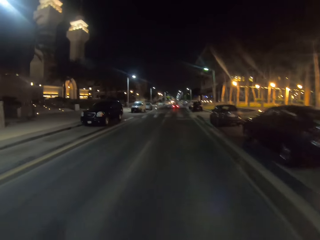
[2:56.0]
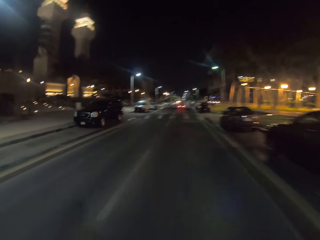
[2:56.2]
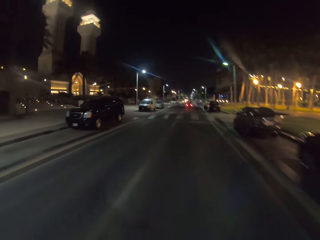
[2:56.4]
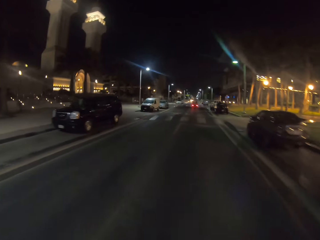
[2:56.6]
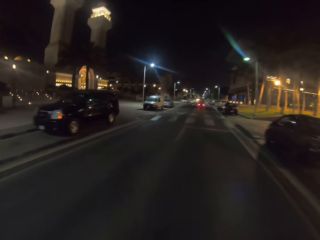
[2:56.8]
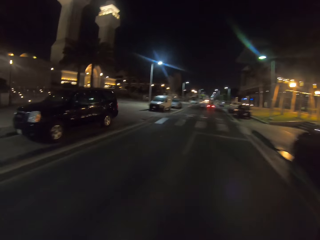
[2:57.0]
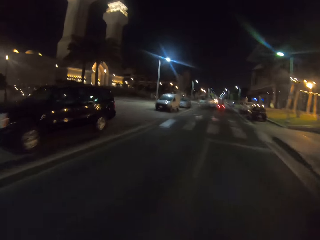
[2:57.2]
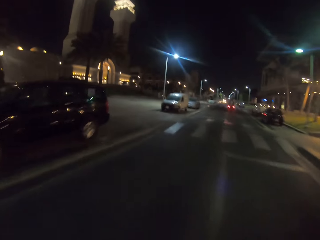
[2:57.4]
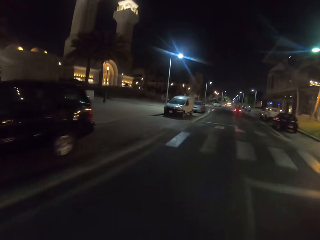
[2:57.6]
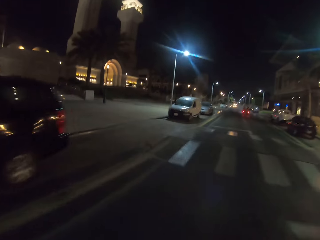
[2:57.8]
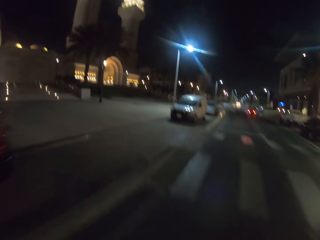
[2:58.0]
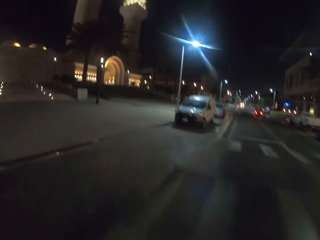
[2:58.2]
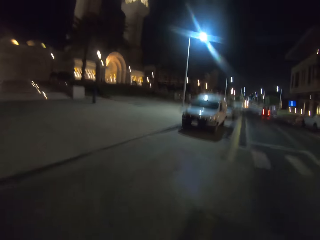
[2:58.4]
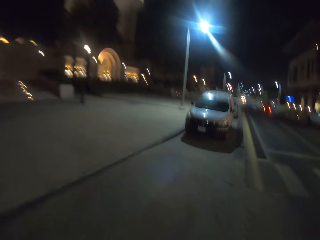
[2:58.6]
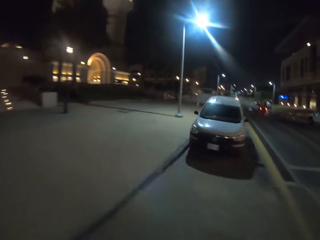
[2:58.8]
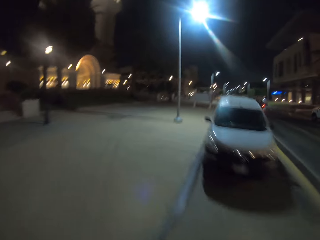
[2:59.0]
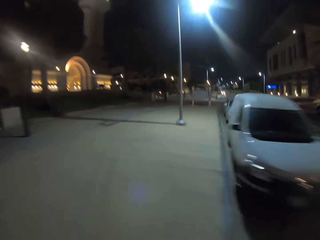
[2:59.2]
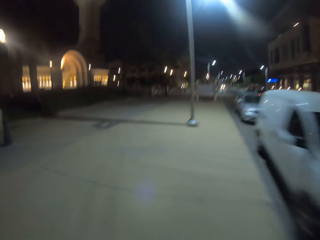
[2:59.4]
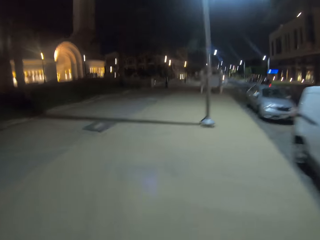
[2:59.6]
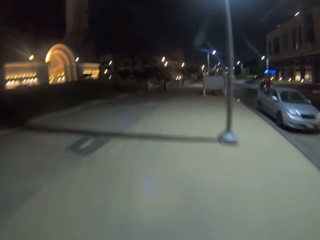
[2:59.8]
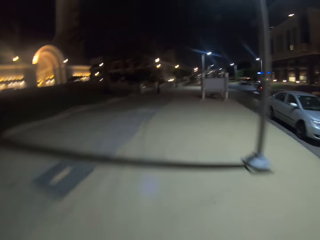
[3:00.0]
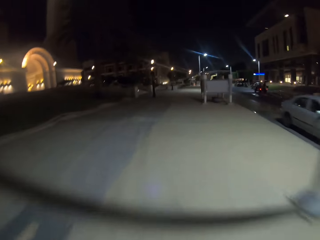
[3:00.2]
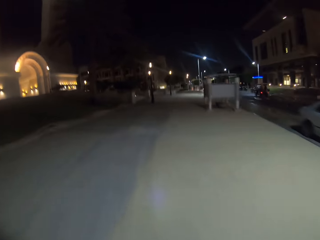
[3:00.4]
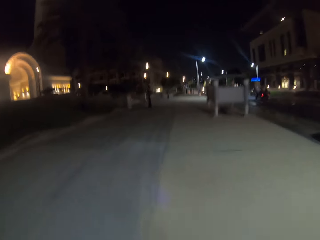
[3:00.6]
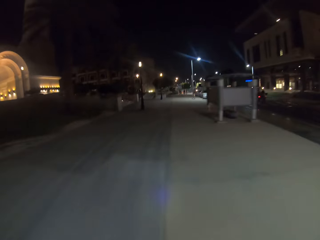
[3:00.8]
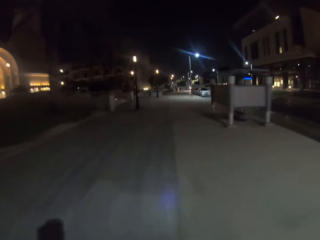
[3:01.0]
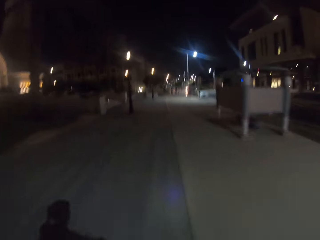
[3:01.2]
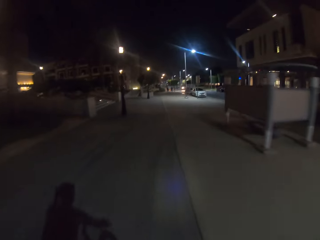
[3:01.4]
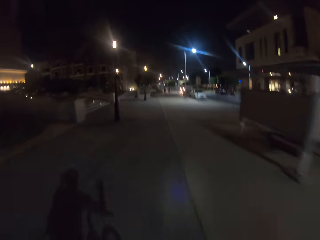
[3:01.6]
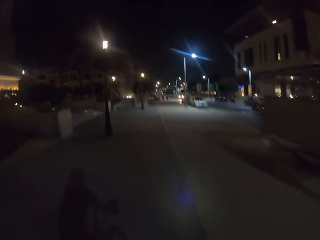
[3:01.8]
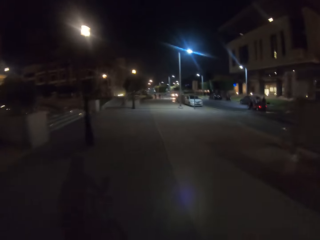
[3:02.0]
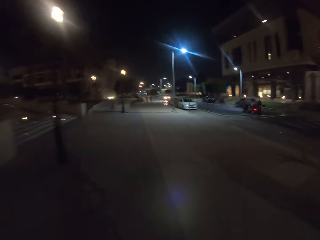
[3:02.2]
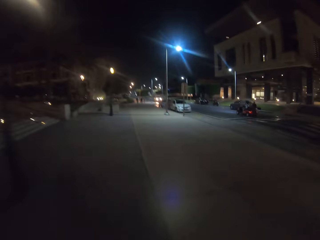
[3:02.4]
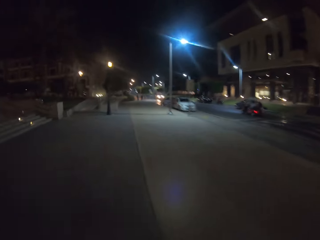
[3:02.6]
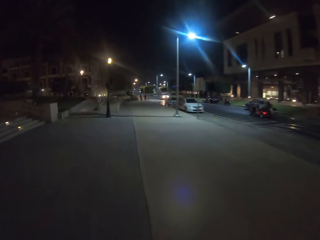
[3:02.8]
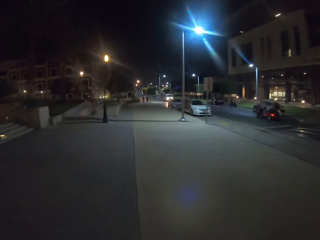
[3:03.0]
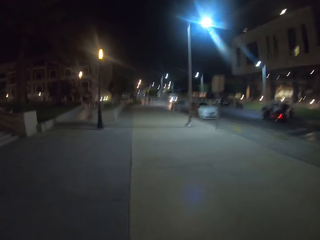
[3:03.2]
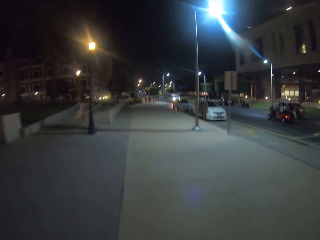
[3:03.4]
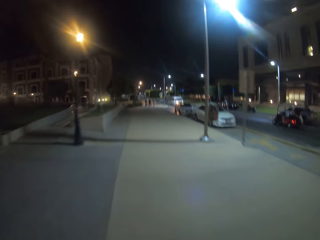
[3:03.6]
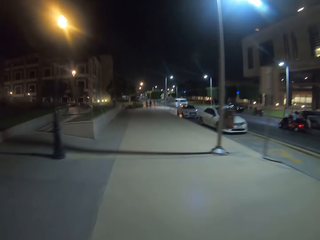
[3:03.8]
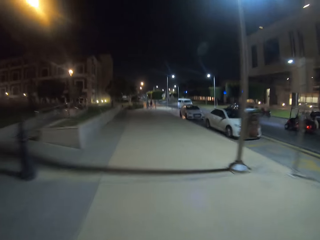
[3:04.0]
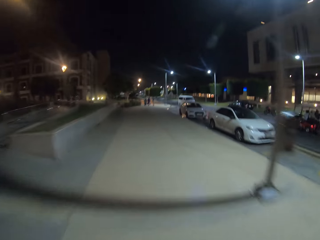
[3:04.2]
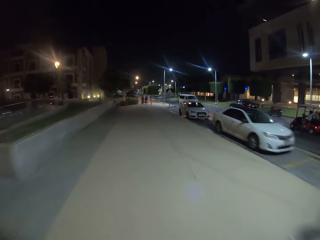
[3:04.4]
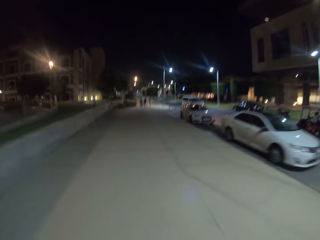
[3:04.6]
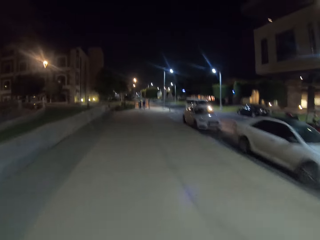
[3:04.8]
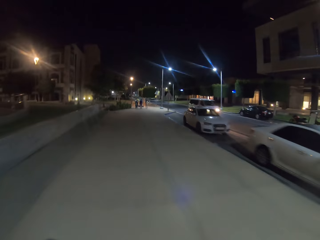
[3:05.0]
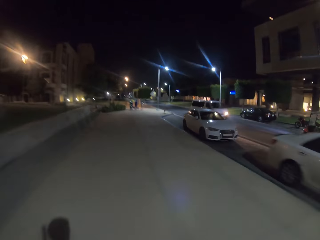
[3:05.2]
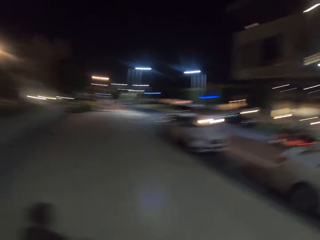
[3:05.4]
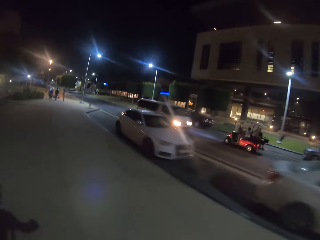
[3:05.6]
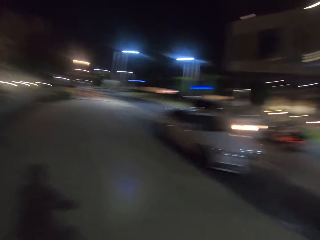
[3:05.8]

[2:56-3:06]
The camera wearer rides the bicycle on the pavement.

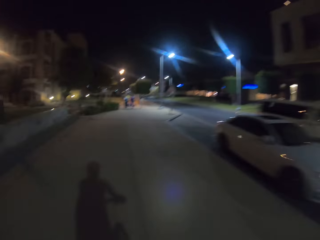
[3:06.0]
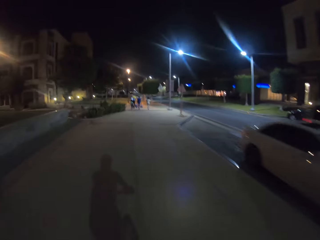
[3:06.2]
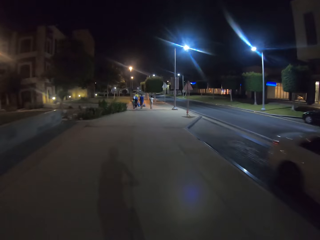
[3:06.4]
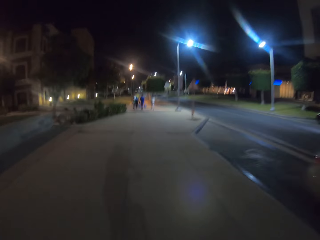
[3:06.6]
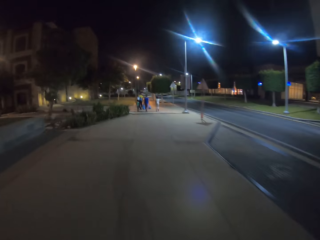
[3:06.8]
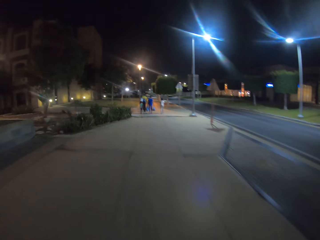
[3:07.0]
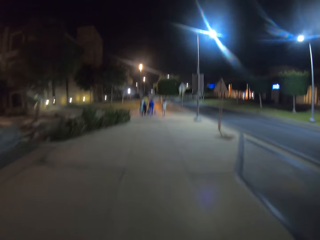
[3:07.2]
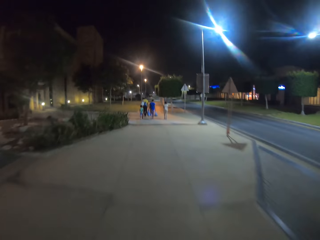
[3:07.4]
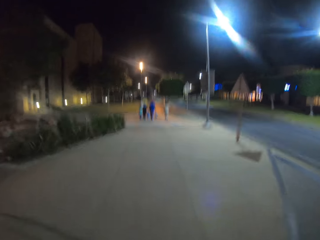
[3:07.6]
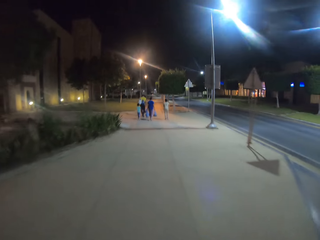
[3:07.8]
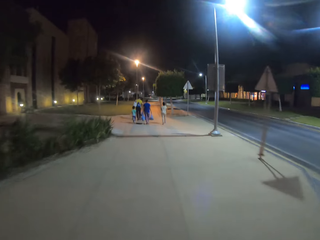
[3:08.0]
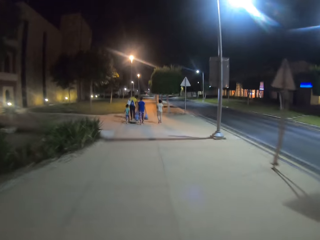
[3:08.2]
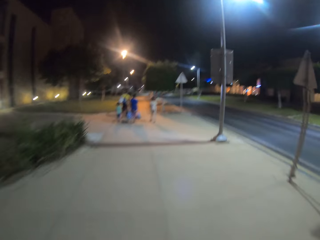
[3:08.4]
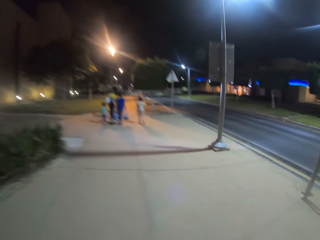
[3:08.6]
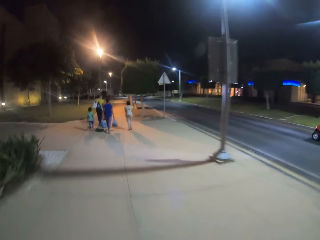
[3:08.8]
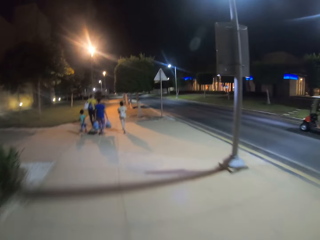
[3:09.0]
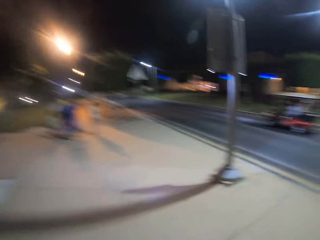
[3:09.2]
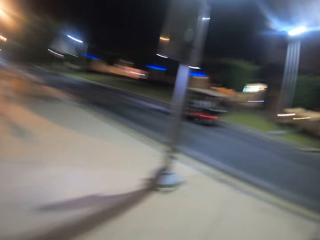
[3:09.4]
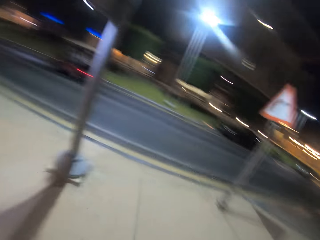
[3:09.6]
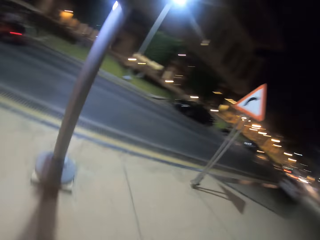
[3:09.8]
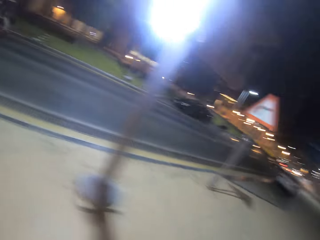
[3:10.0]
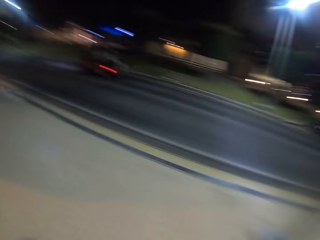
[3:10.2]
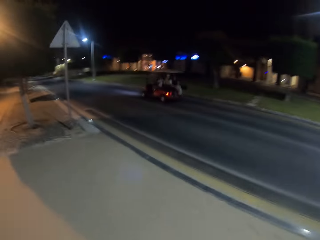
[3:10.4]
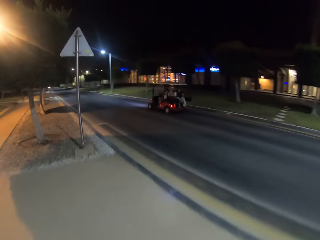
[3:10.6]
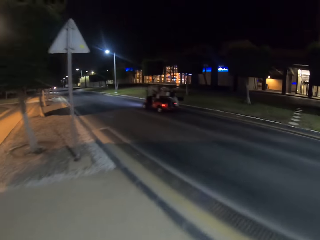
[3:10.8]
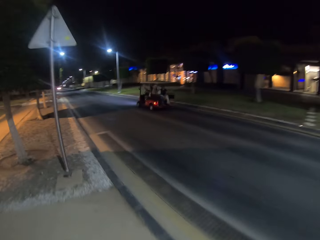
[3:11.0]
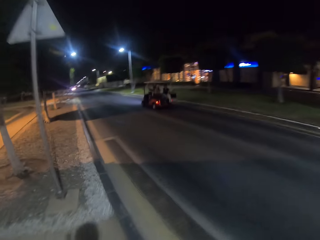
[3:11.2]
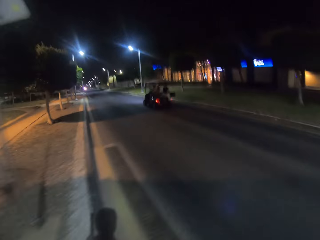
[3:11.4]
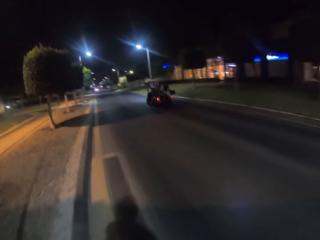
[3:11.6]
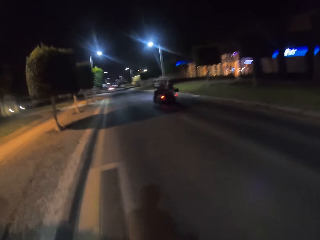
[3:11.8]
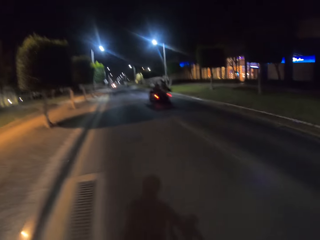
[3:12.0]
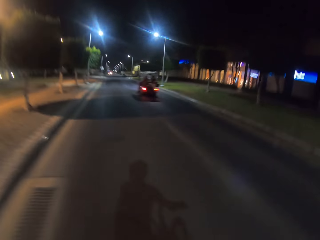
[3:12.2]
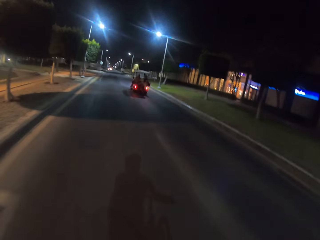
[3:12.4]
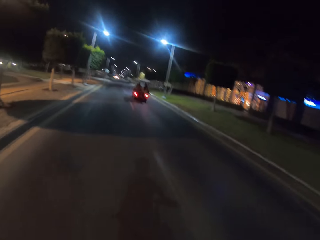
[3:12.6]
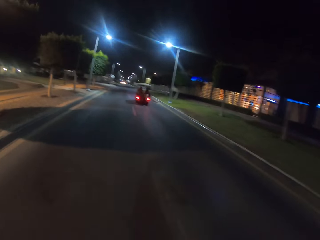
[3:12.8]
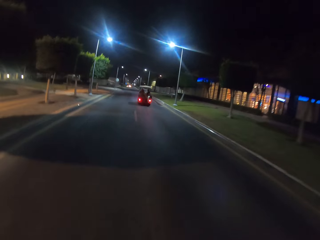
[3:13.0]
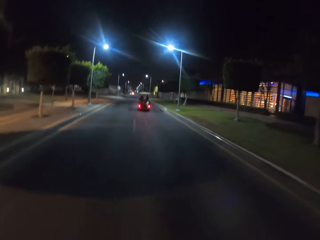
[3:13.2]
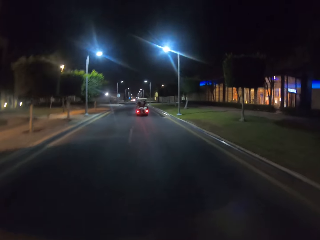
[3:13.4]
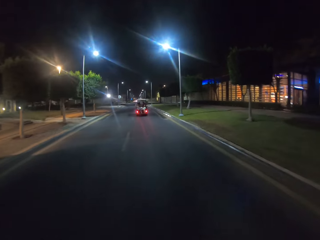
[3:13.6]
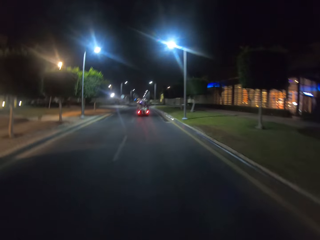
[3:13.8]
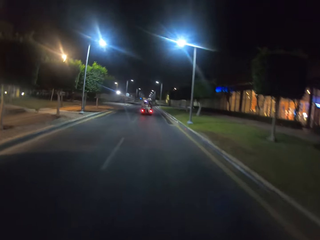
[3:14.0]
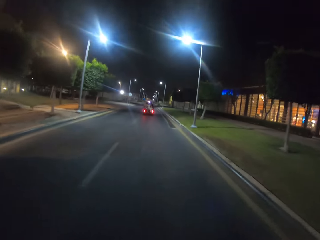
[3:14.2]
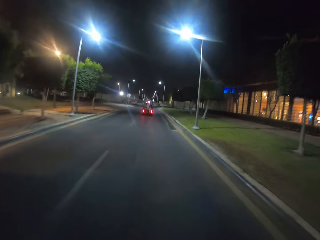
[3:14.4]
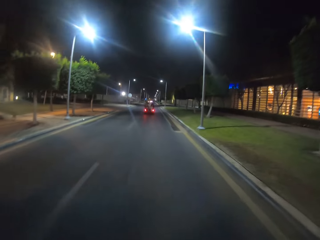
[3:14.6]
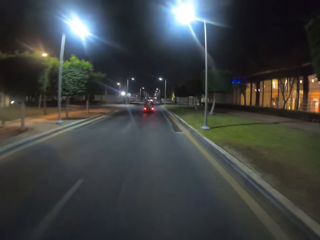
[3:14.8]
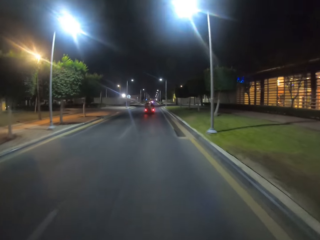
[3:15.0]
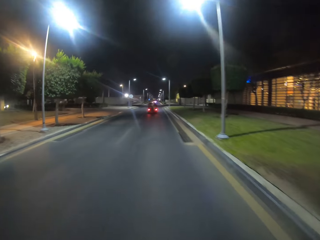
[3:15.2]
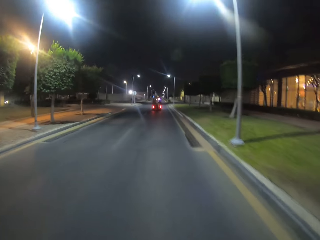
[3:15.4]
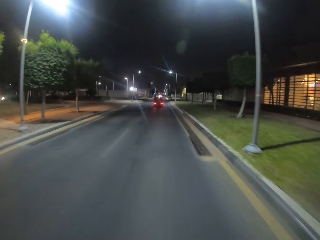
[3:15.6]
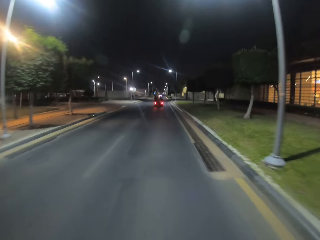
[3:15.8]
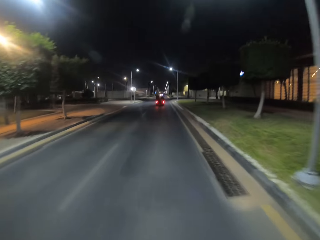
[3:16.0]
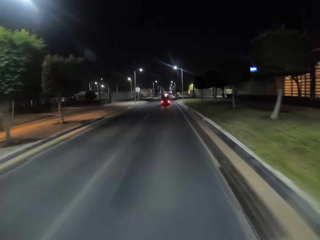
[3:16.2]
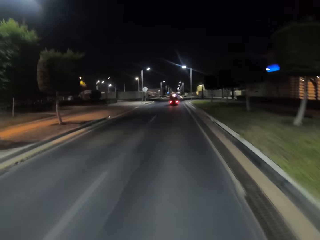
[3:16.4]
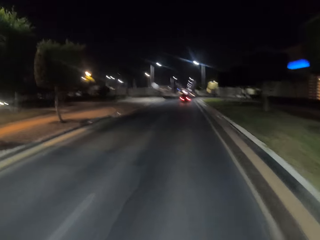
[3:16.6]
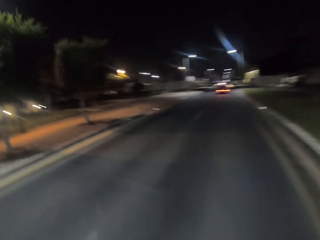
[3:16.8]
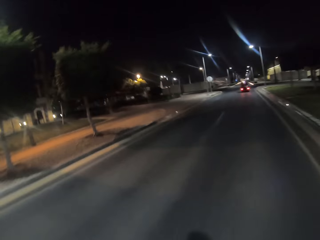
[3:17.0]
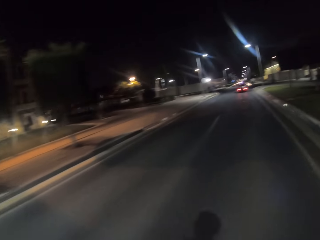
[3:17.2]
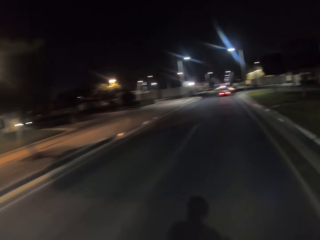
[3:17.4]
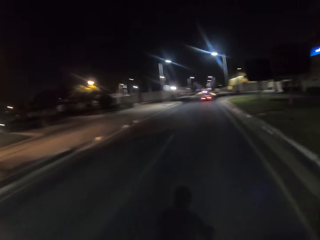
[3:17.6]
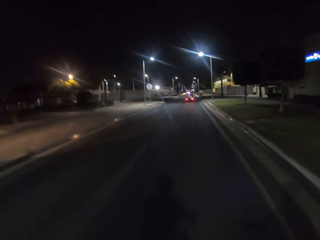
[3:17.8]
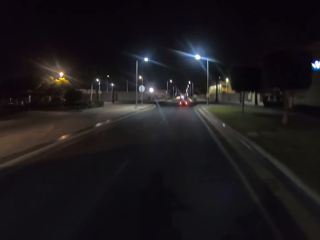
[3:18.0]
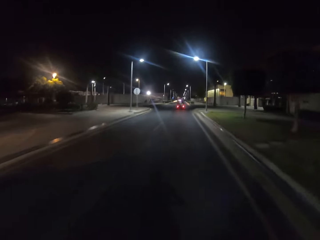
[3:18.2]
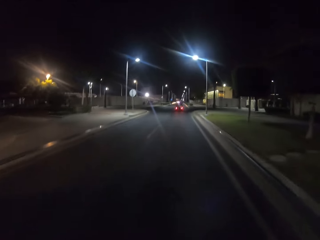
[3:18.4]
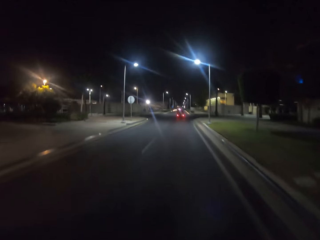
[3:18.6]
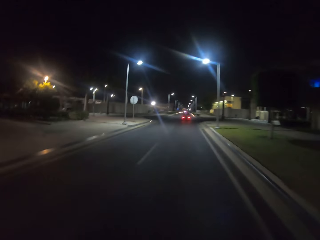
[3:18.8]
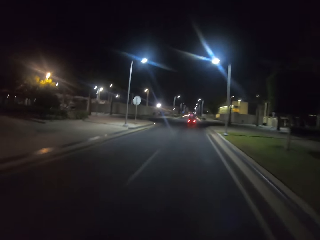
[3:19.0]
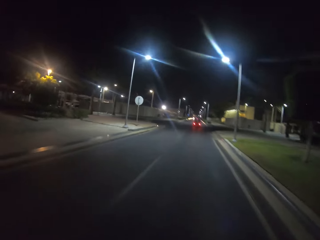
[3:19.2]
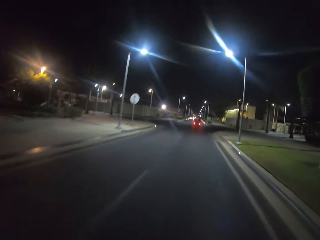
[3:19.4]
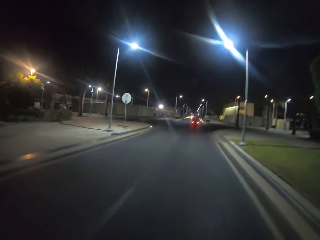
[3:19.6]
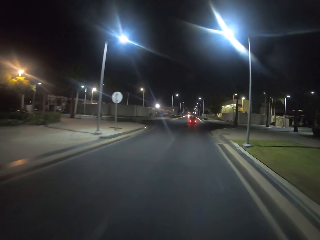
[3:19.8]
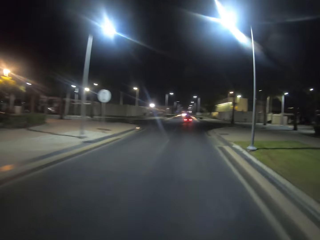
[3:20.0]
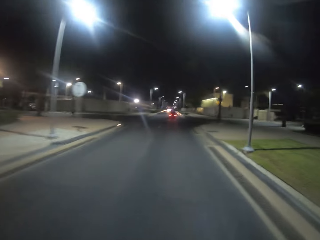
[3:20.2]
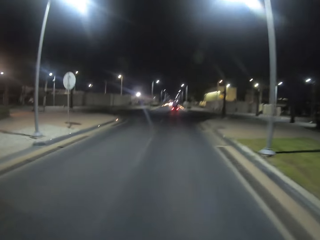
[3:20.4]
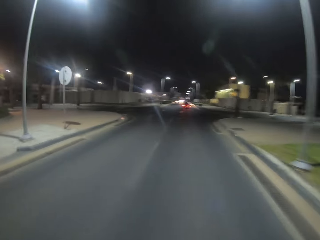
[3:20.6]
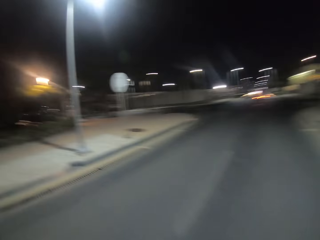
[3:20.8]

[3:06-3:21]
A man walks on the road. A lady walks on the road. Another man walks on the road. A child walks on the road. The camera wearer rides the bicycle. Another man drives the car. The camera wearer rides the bicycle on the road.
